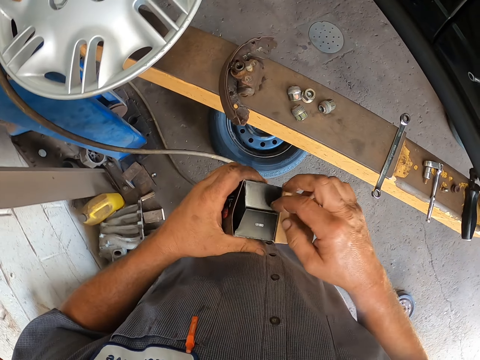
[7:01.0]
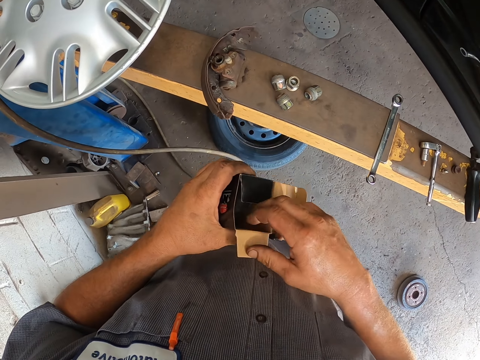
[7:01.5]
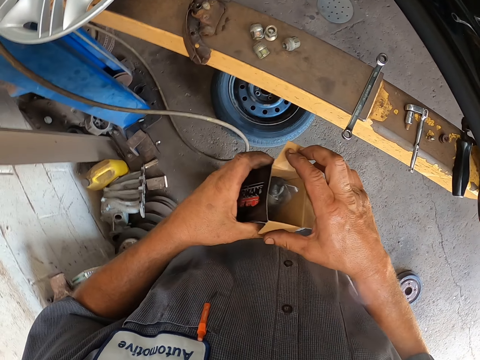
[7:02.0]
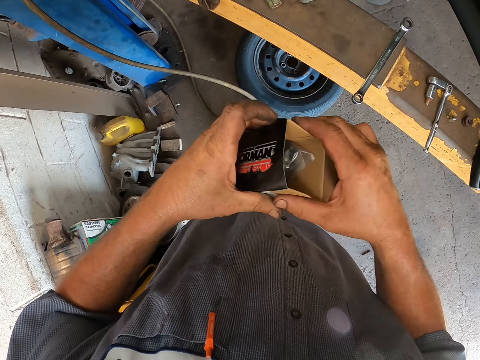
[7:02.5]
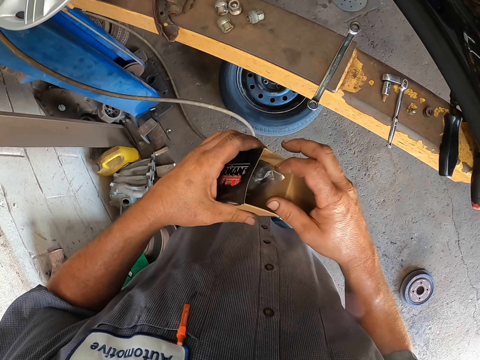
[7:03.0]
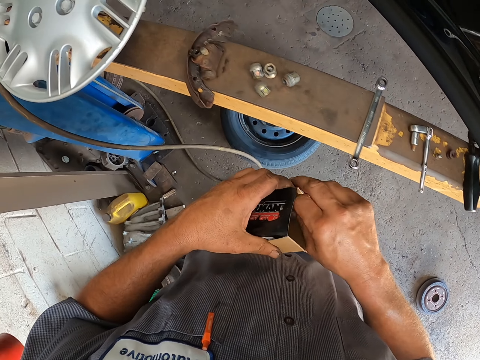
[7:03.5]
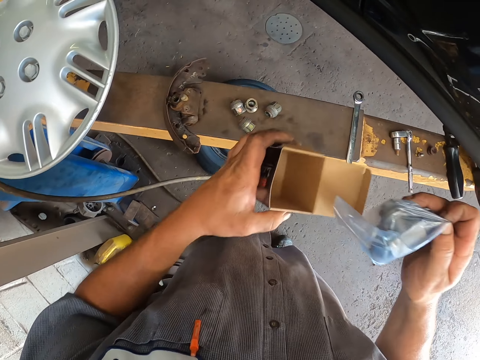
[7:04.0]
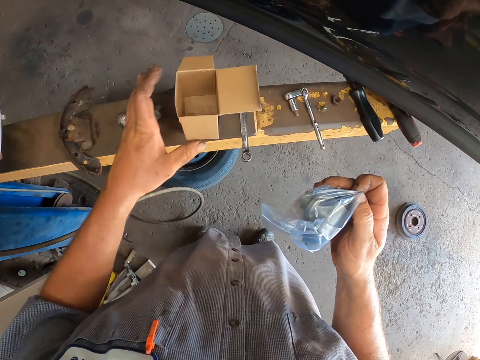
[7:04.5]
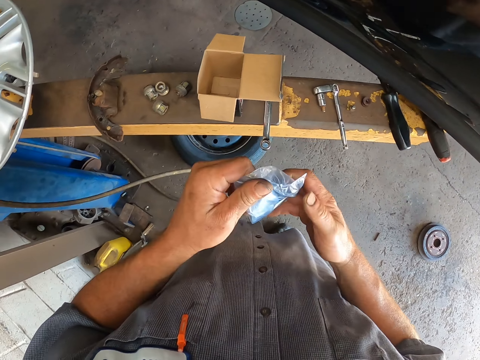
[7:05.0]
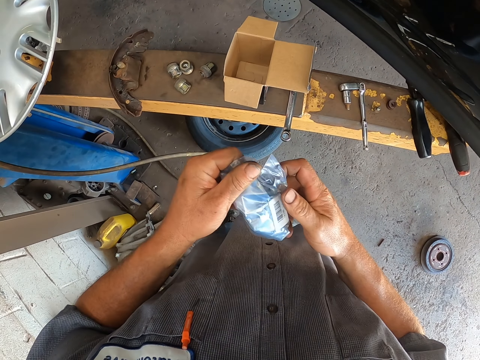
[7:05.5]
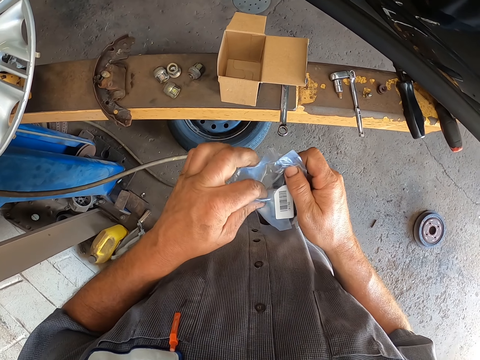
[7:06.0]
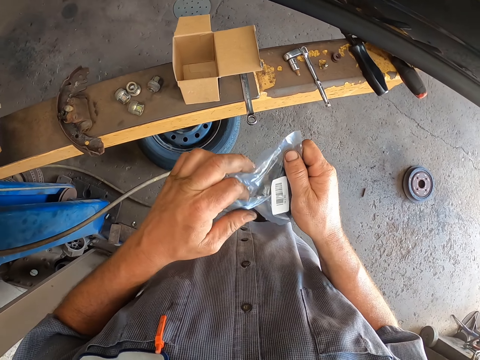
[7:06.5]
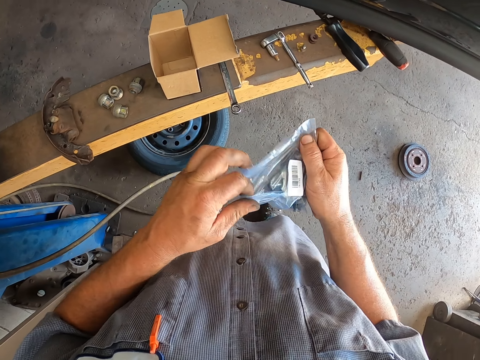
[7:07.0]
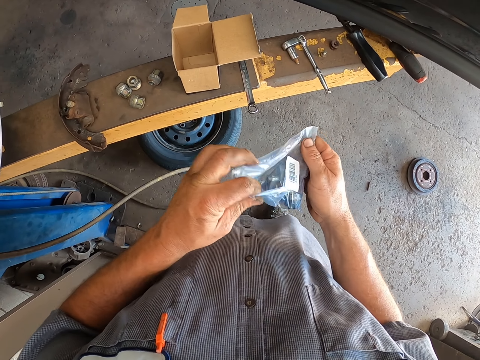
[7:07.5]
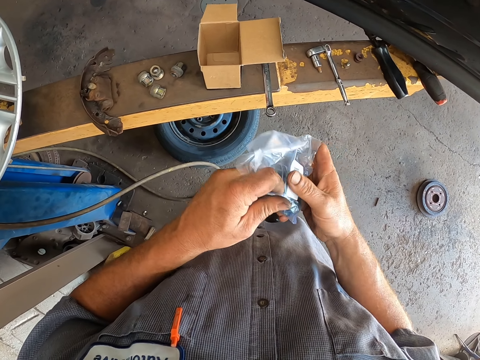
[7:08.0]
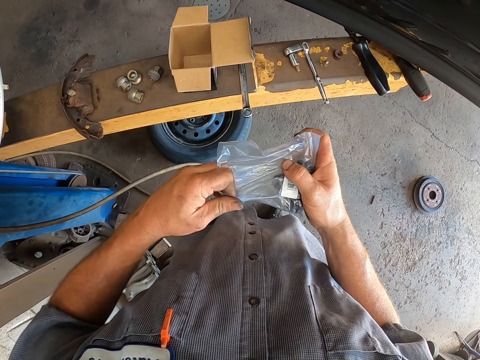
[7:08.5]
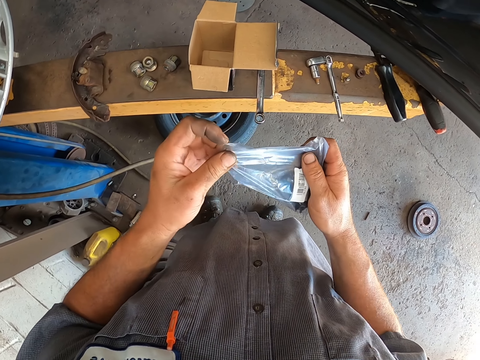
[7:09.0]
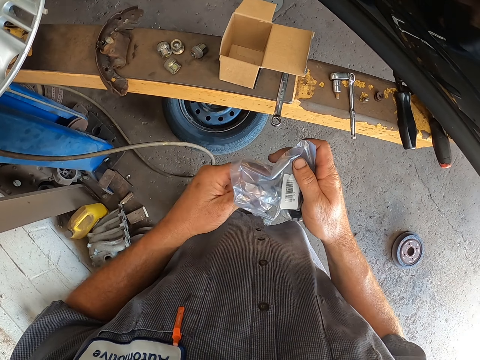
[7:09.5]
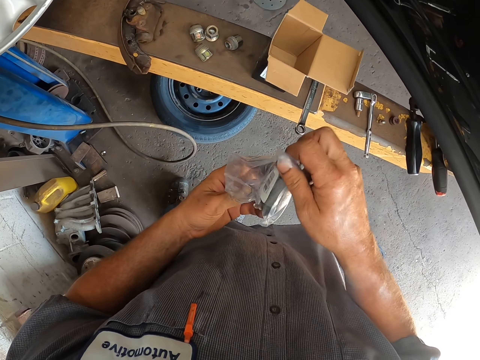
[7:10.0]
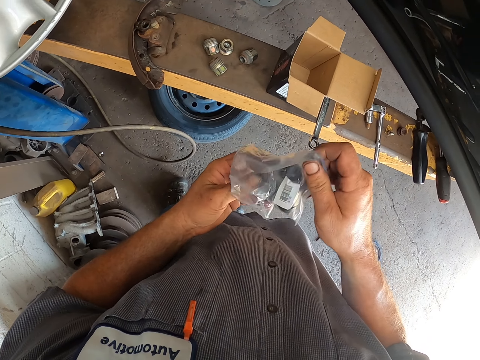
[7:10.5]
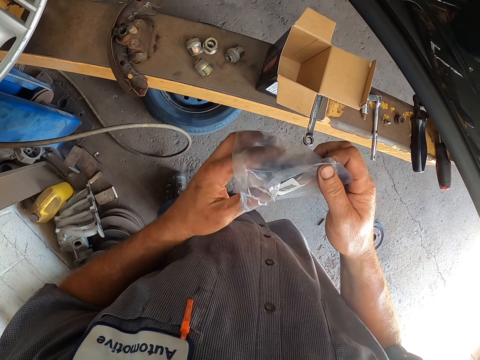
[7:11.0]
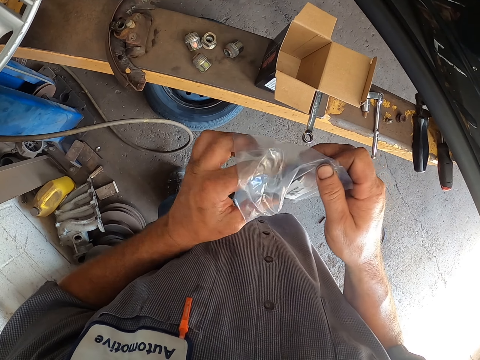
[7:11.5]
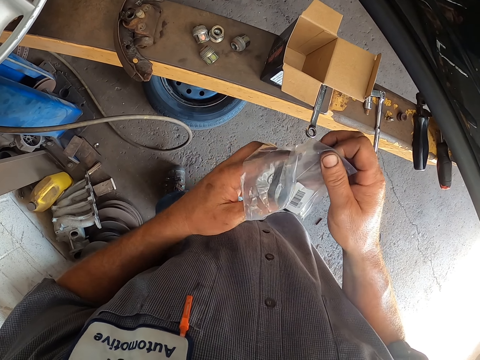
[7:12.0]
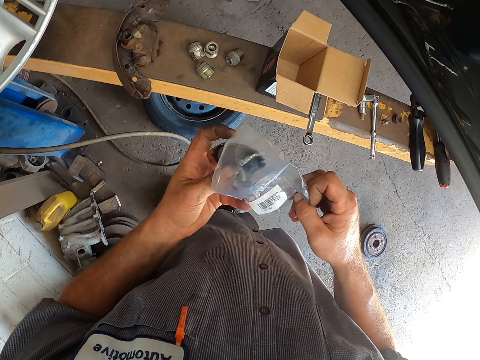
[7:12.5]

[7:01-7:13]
The camera wearer opens the carton. They pick nylon paper from the box. They open the nylon paper. They hold something. They pick the bearing from the nylon paper. They open something.

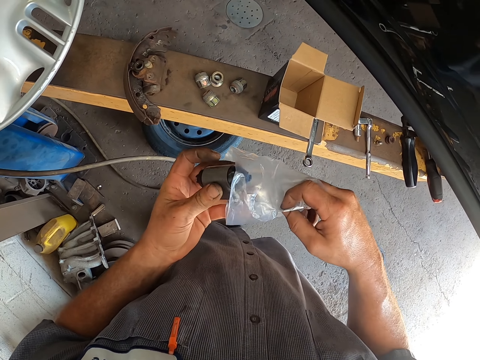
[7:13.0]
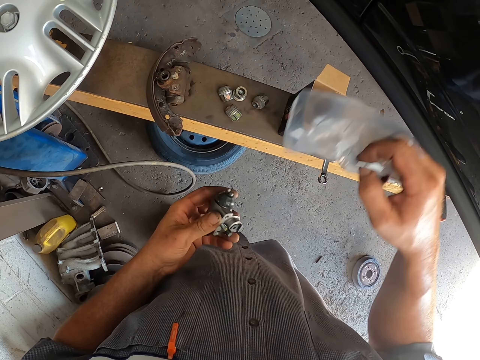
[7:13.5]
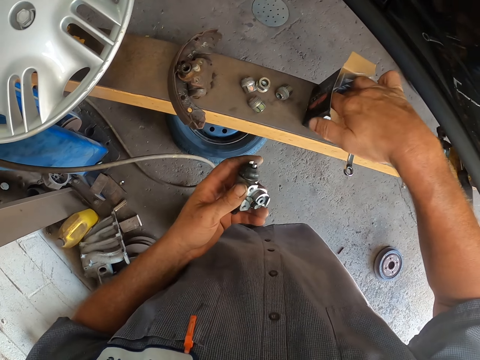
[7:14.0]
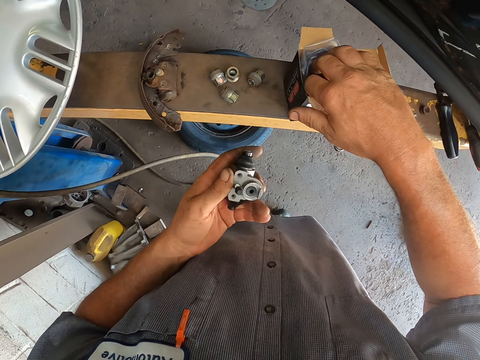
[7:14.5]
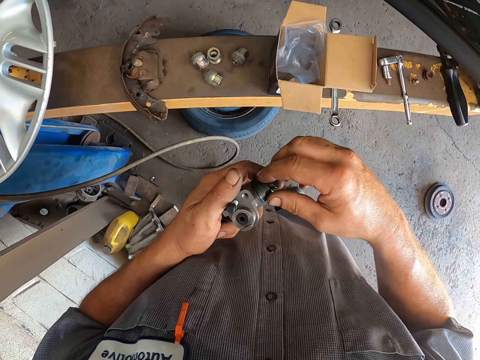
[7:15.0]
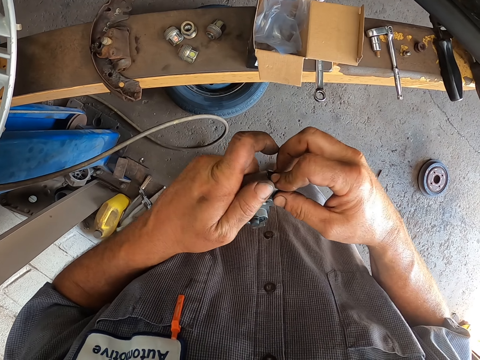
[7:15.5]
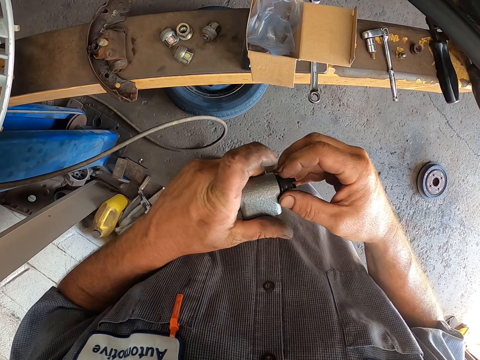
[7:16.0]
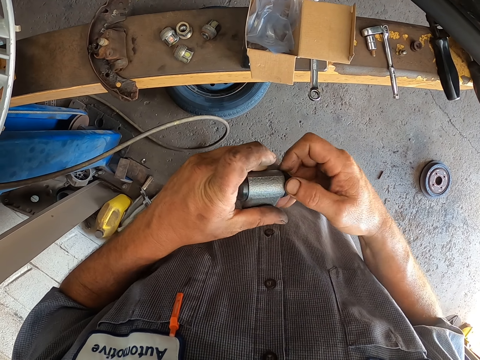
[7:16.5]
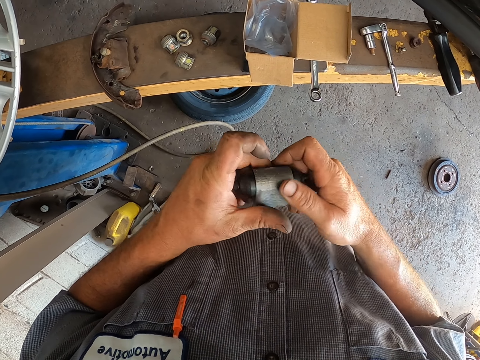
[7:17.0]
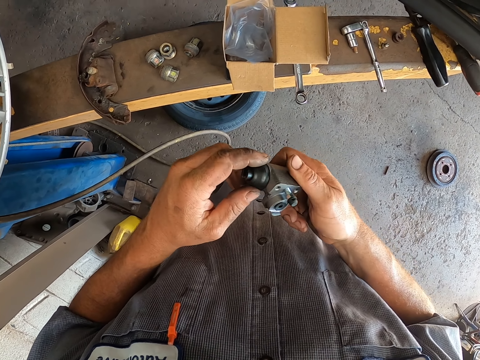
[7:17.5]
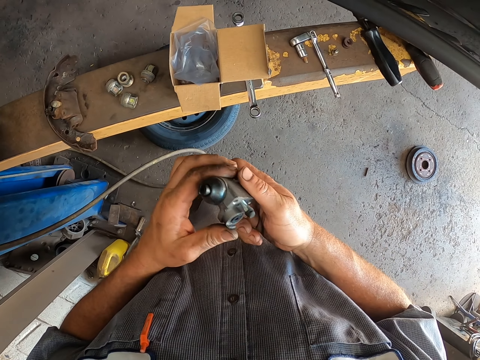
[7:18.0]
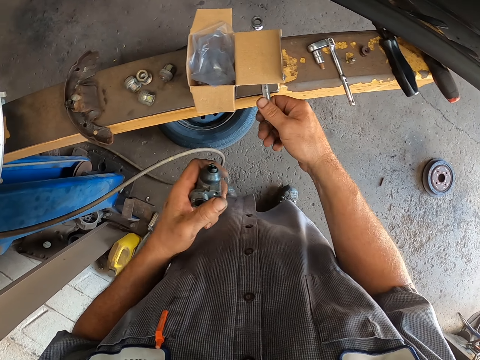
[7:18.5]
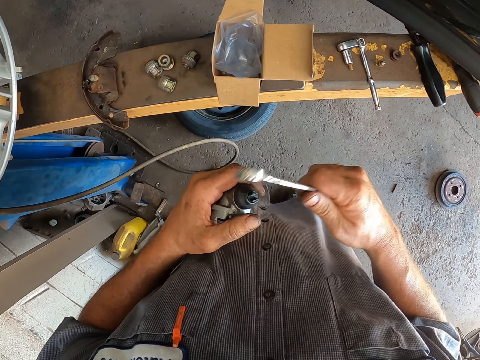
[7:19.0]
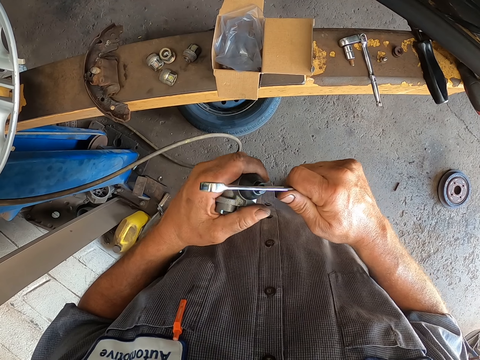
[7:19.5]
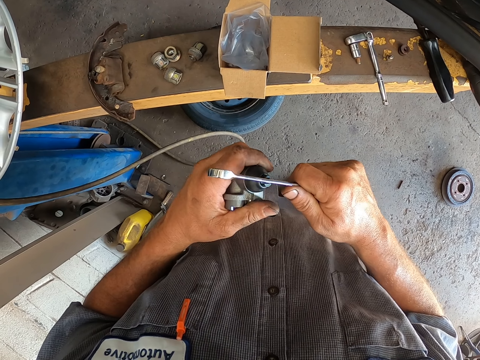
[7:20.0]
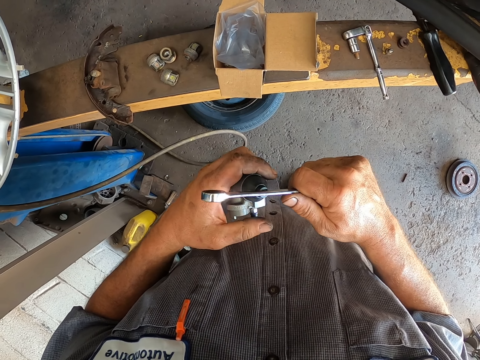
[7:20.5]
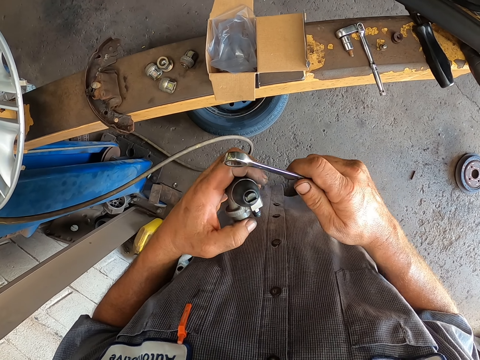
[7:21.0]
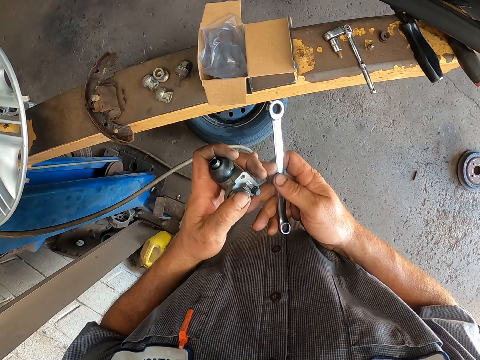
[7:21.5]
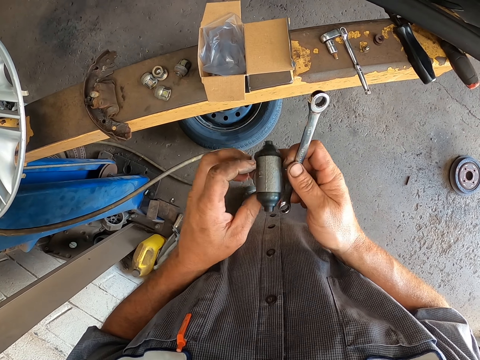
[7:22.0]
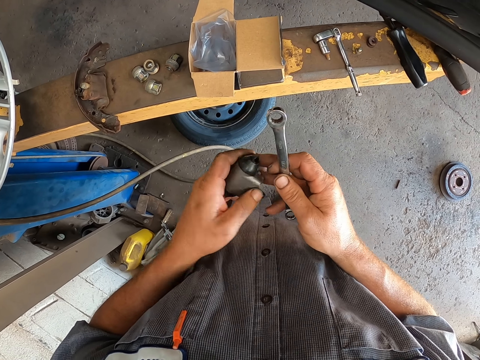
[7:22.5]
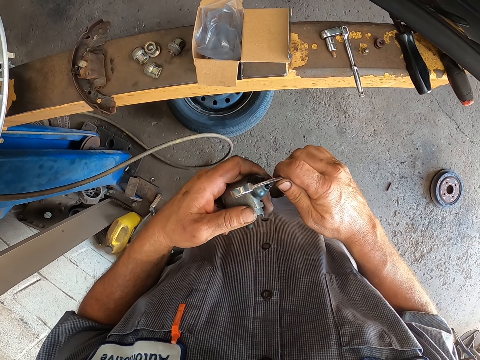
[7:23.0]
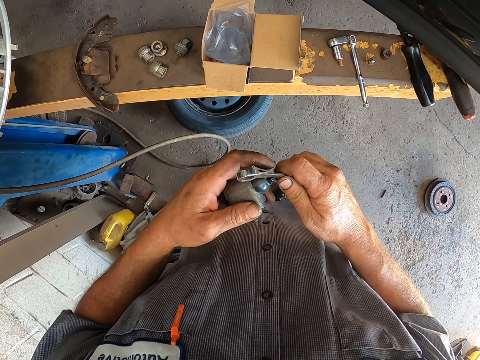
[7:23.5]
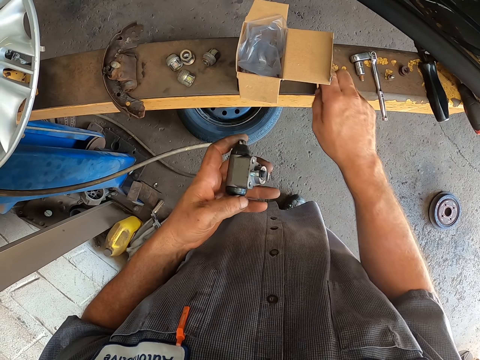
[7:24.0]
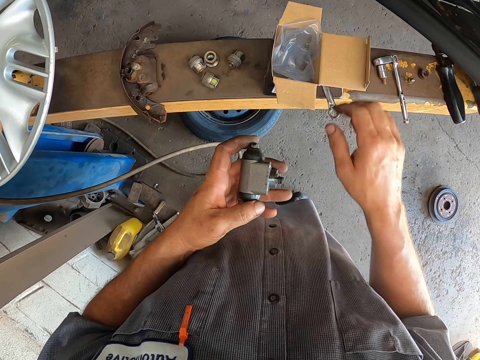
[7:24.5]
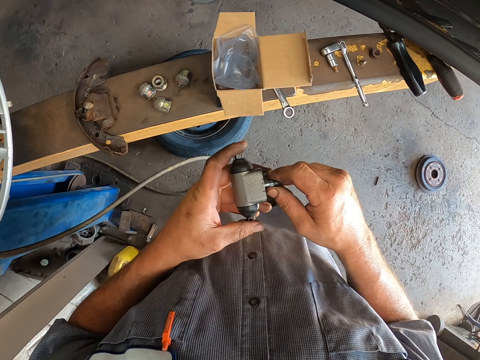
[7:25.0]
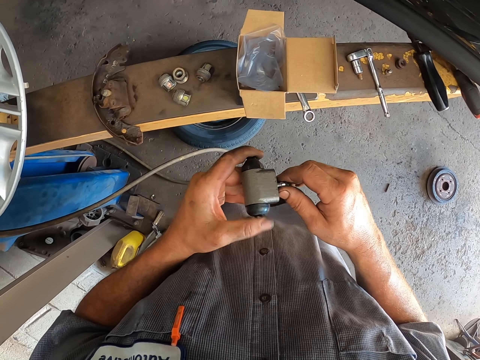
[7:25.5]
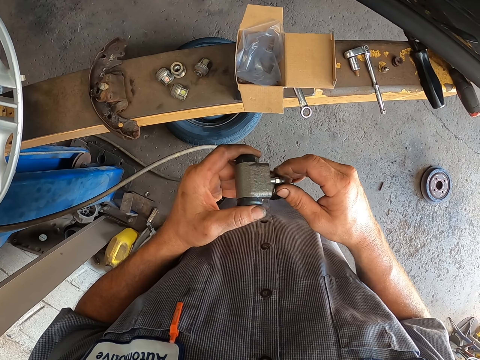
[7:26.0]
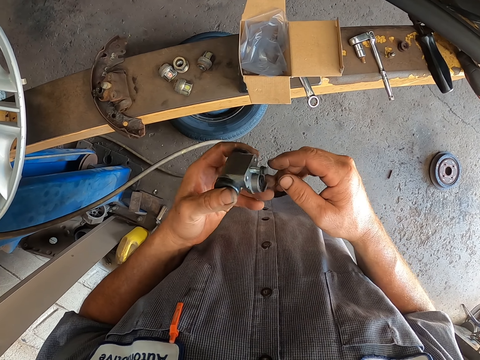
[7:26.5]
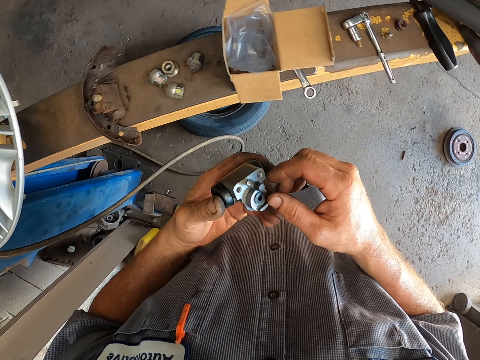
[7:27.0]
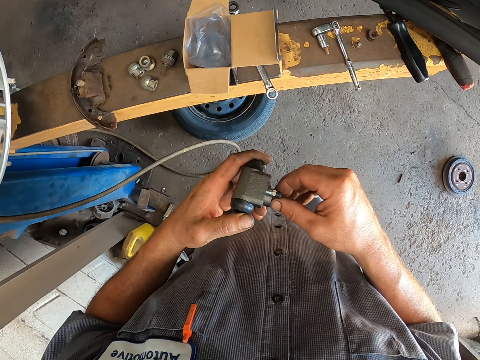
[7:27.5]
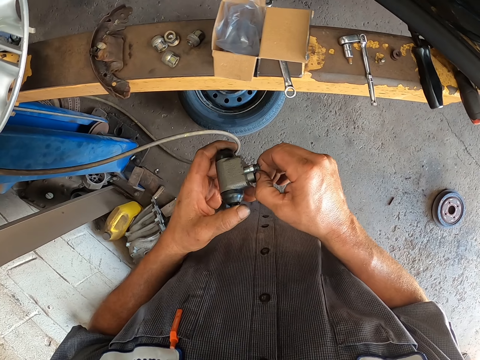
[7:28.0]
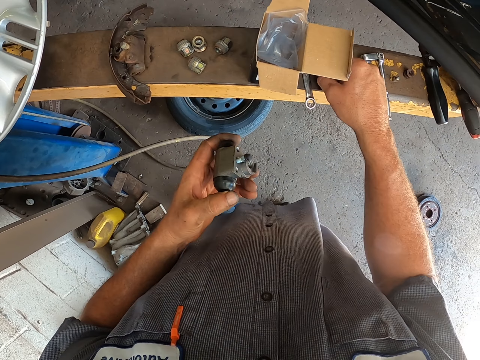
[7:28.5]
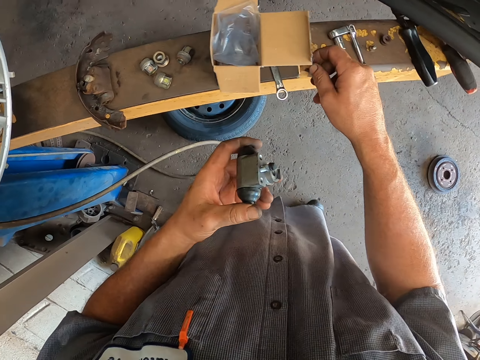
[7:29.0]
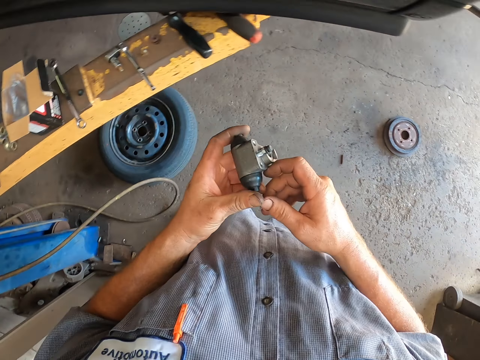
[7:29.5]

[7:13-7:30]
The camera wearer holds something. They put the nylon paper on the box. They adjust the nylon paper. They pick the spanner on the car jack. They adjust the bearing with the spanner. They put the spanner on the car jack. They adjust the bearing. They hold something. They remove the rubber from the bearing. They put the rubber on the car jack.
